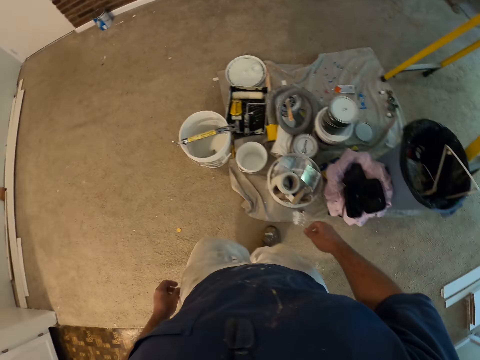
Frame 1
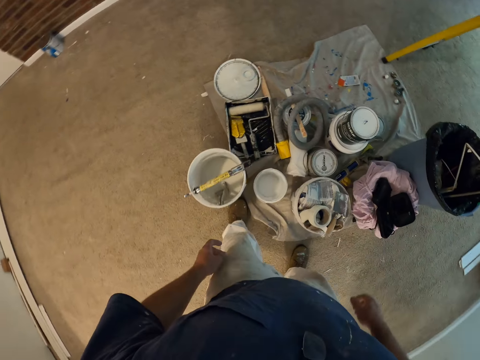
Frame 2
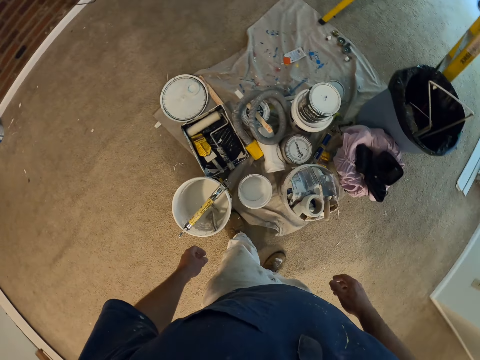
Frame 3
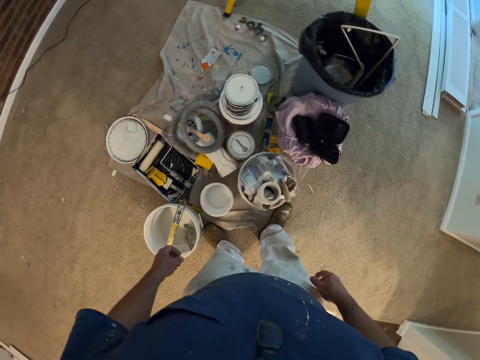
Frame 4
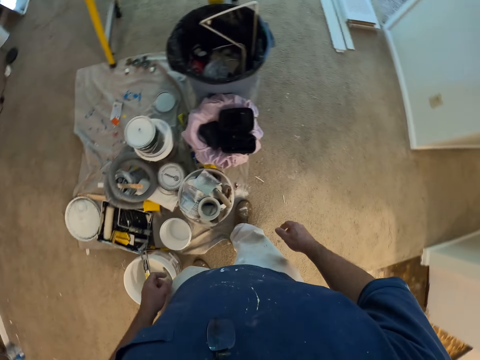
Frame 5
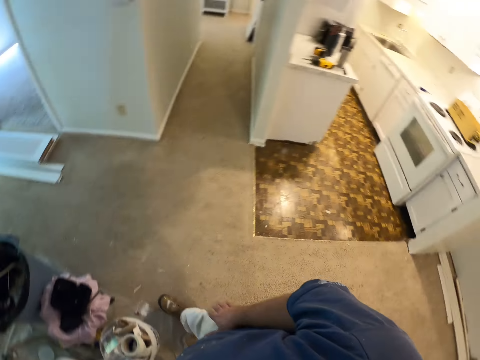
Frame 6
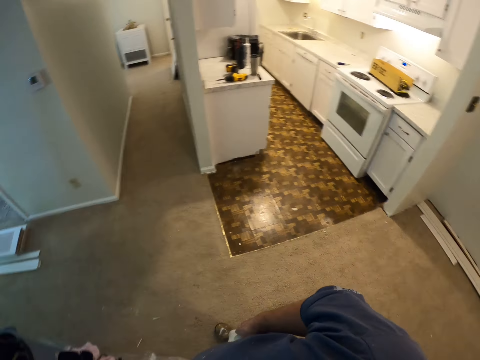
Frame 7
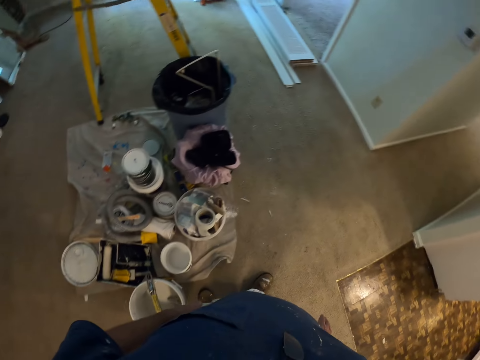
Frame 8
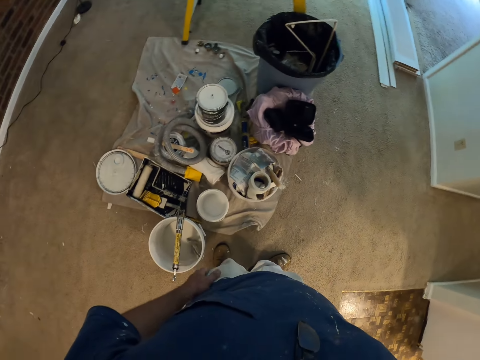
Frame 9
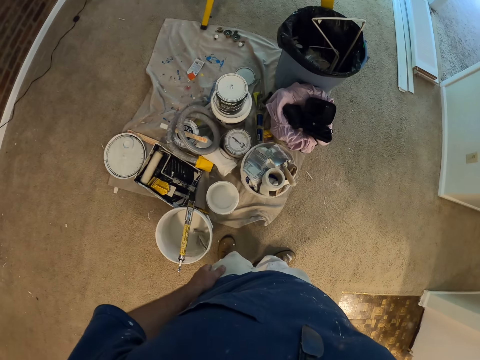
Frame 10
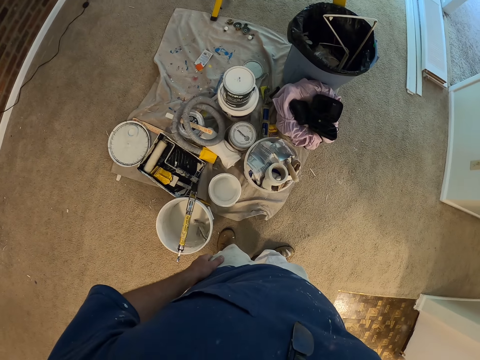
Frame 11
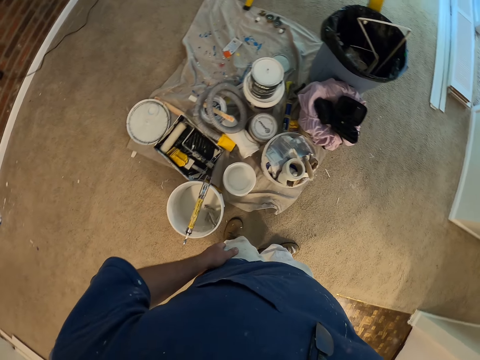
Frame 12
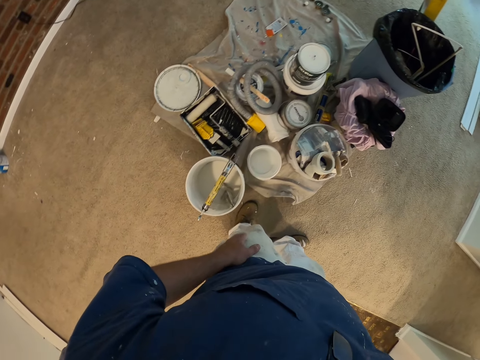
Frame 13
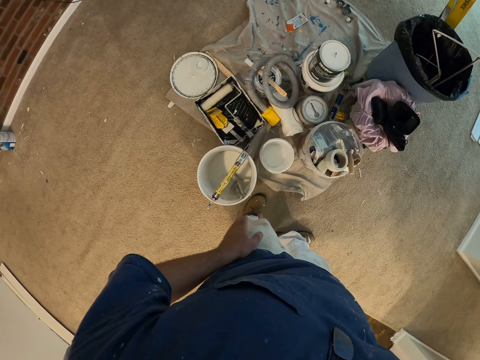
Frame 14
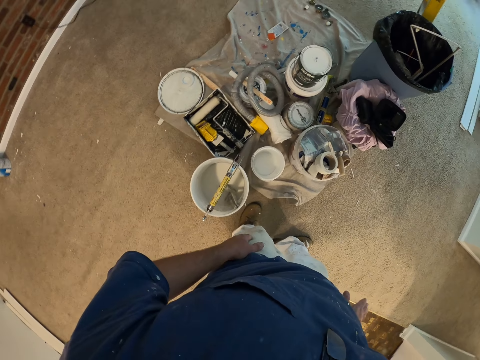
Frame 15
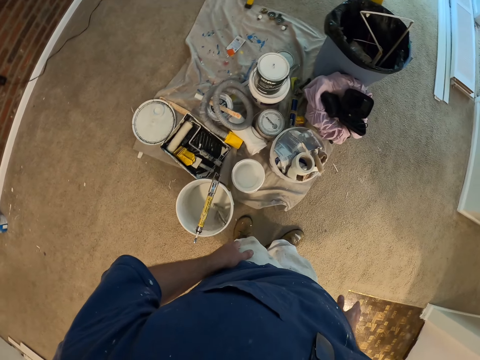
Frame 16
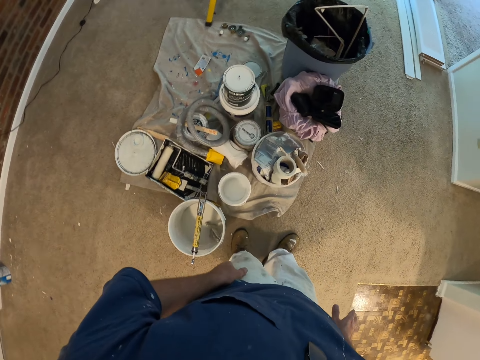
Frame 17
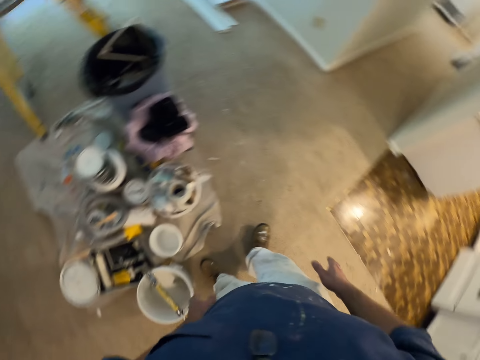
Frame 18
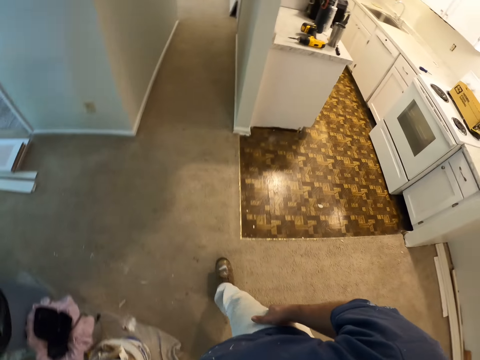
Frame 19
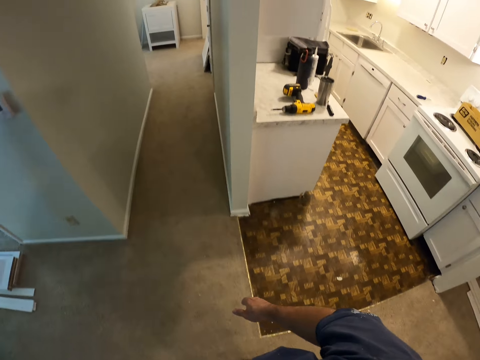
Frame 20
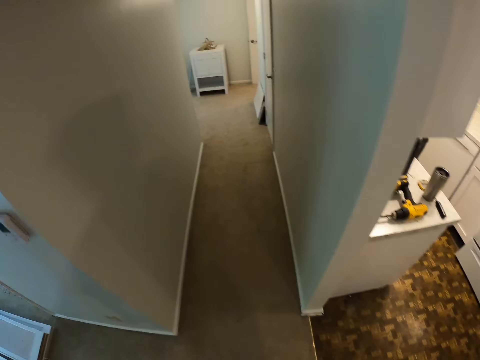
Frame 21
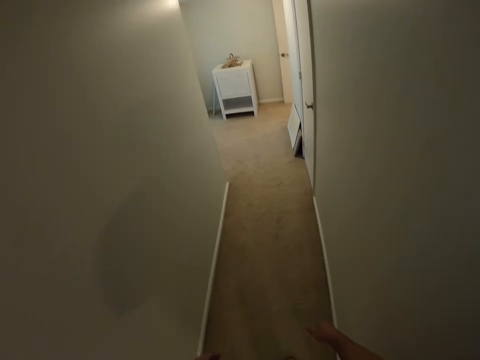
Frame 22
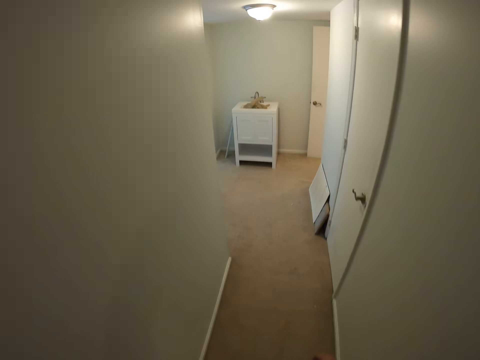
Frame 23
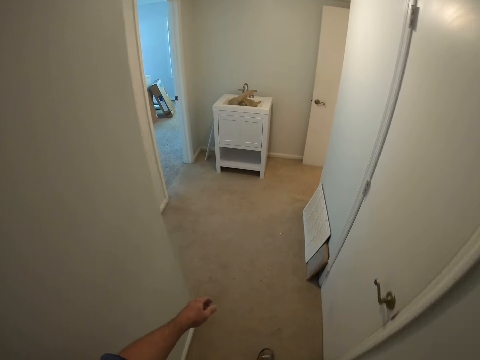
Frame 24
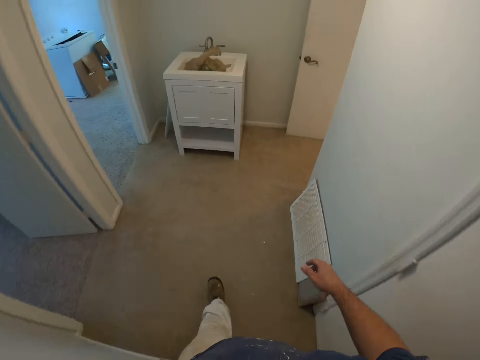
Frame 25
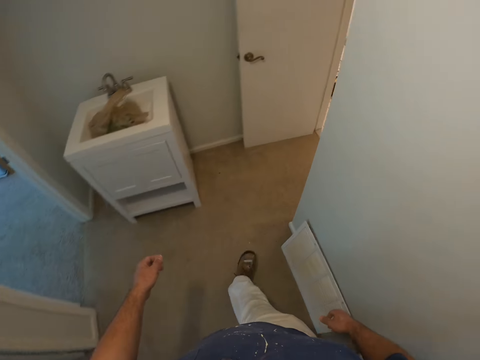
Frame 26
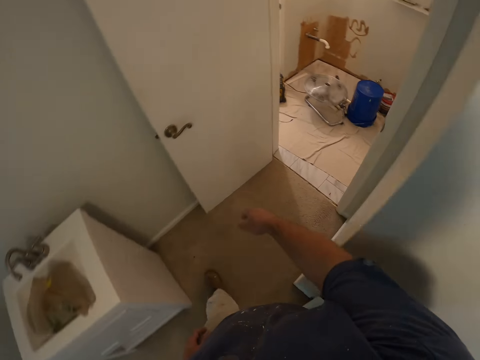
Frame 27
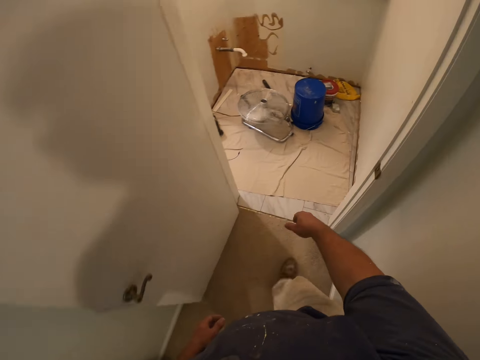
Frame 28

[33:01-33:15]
The camera wearer stops in a room with different paint containers. He taps his legs. He walks around the room. He walks back into the room.

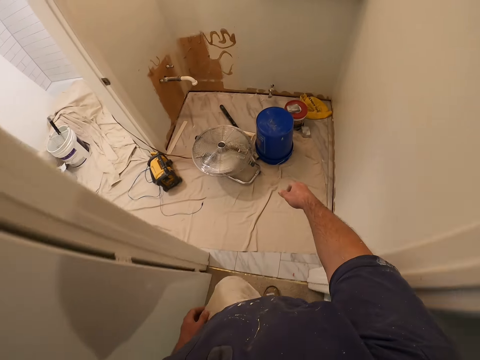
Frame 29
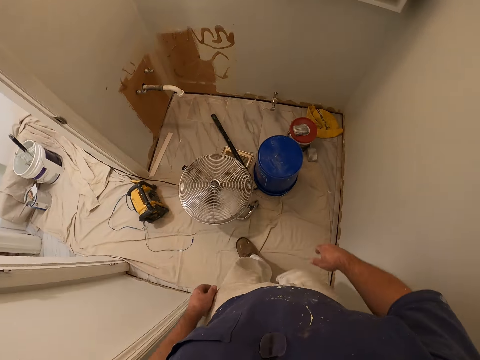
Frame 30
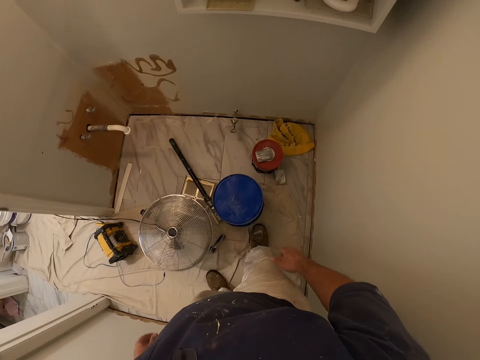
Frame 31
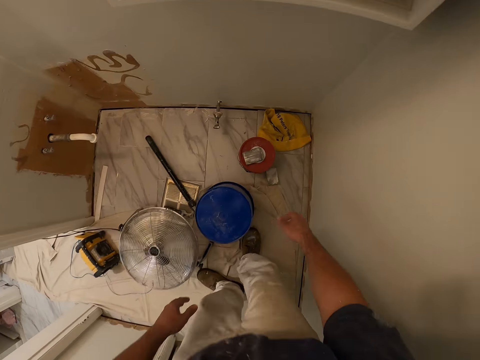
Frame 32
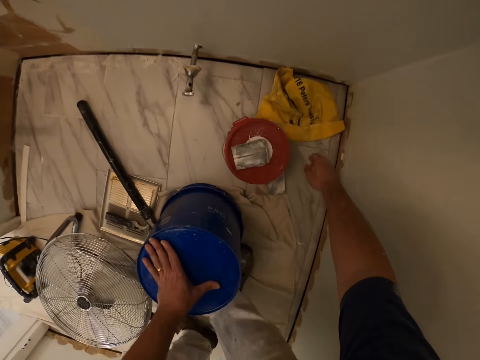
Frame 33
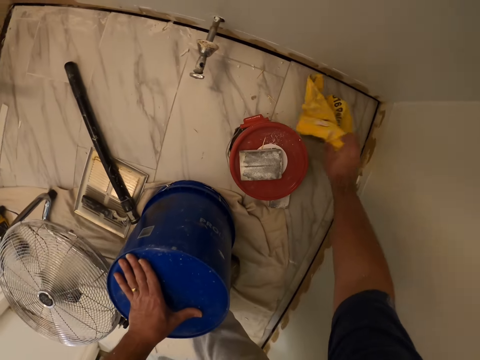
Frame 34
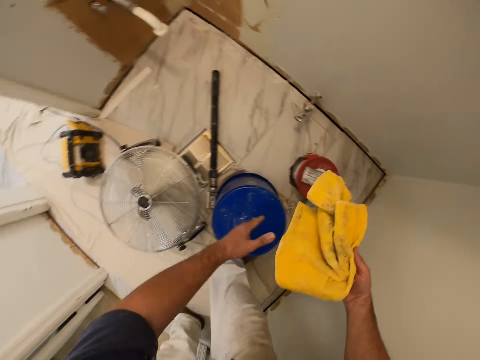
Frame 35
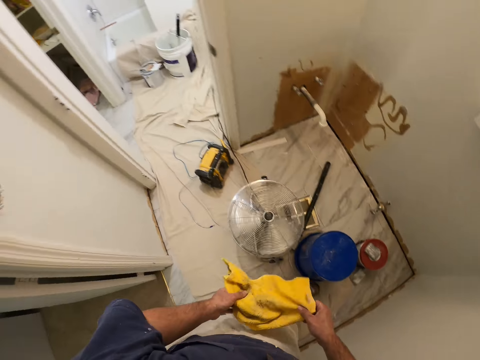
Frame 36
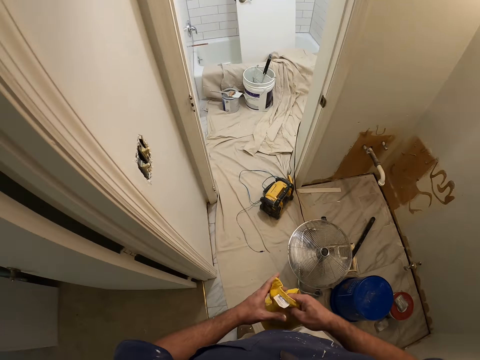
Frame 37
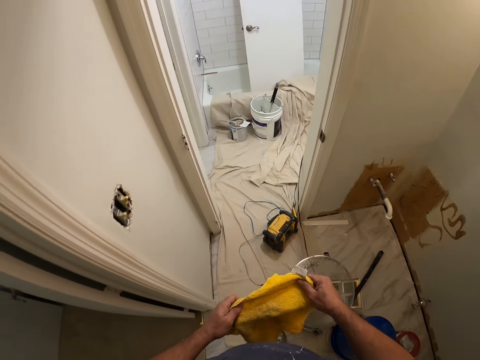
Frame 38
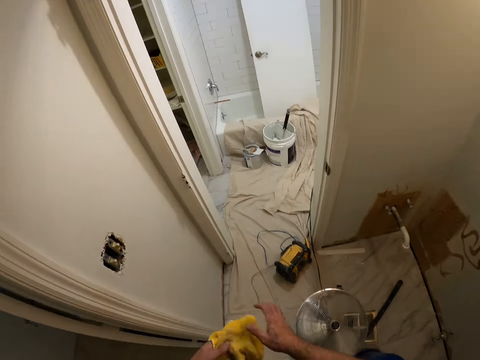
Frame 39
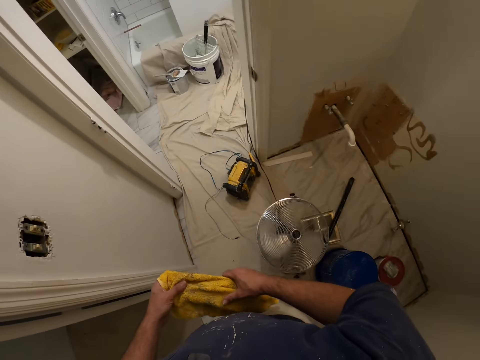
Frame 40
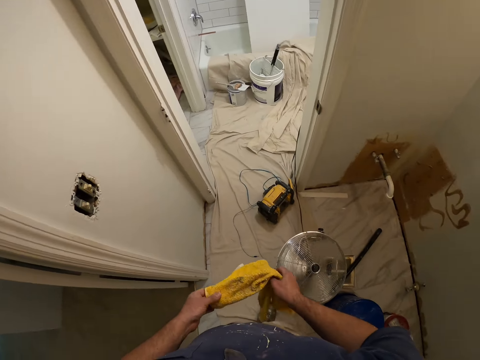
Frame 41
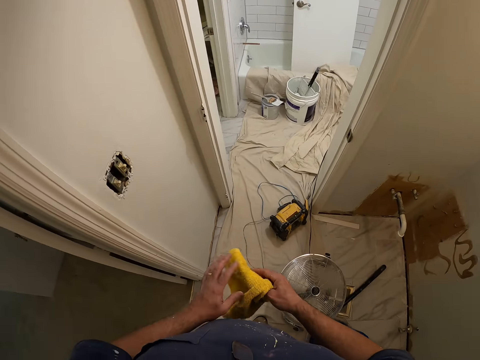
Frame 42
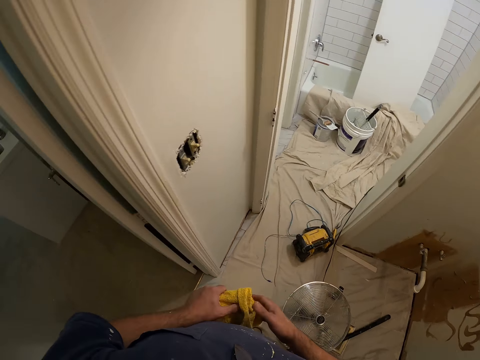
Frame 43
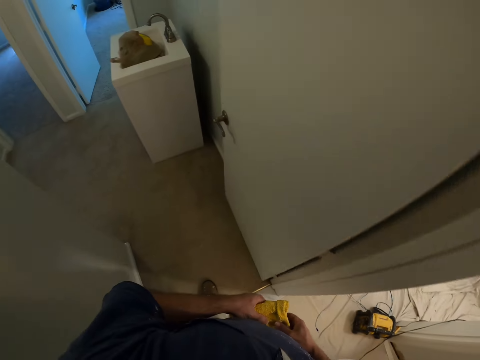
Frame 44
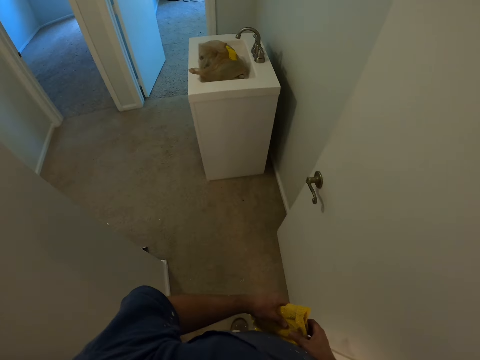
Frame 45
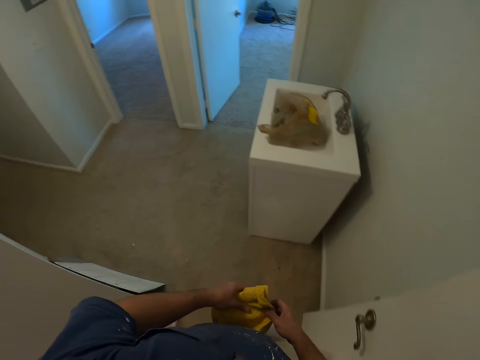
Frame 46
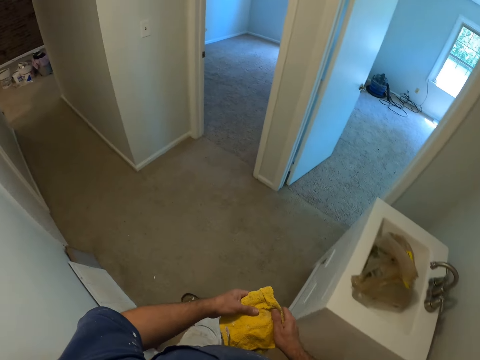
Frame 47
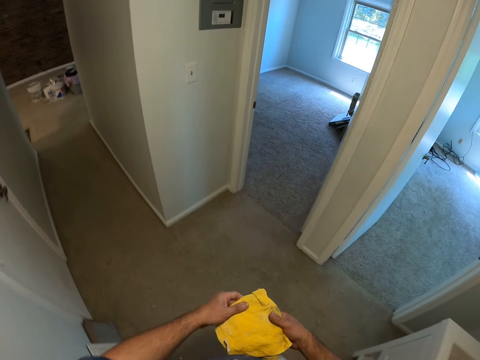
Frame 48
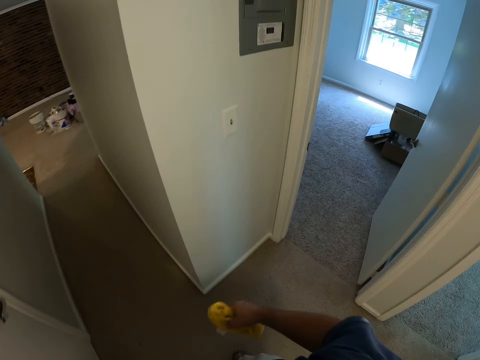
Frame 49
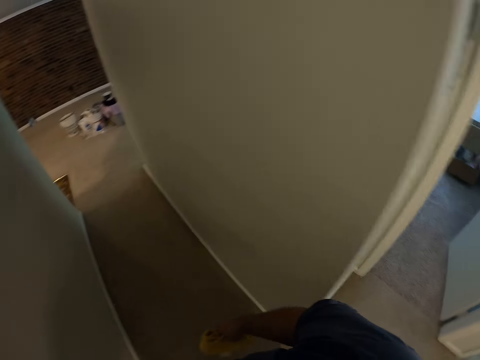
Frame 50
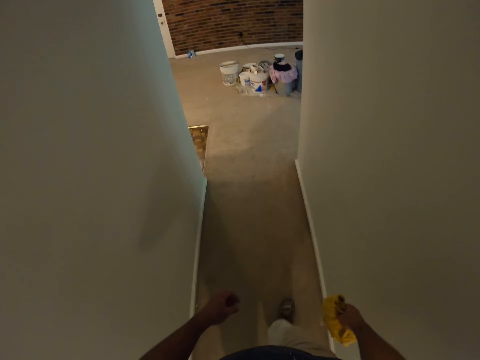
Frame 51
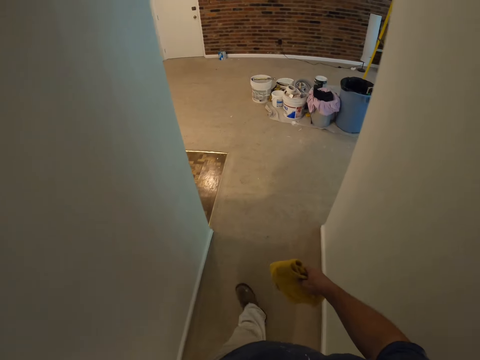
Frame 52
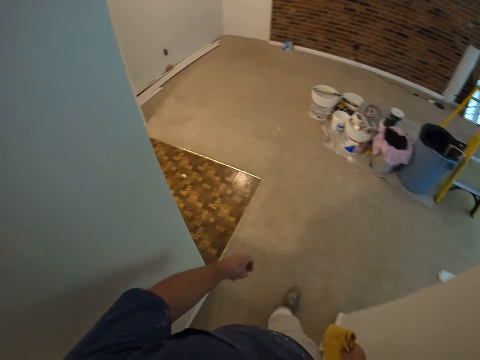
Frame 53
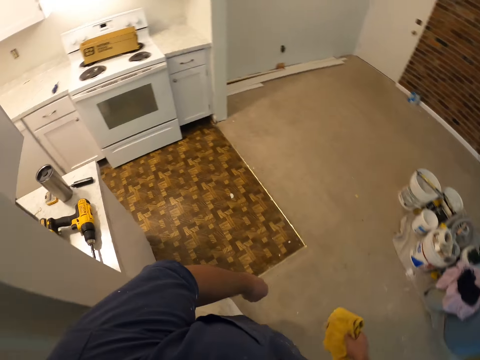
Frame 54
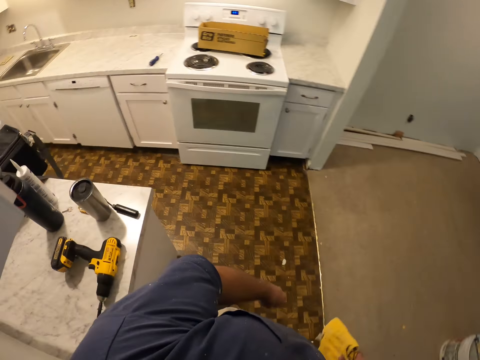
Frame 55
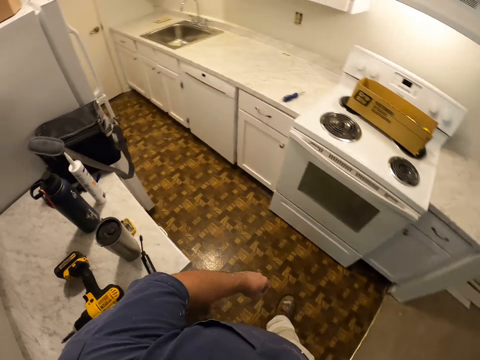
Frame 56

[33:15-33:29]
The camera wearer puts his hand on a bucket. He picks up a small towel or piece of cloth on the floor. He holds the piece of cloth with both hands. He folds the small towel in his hands. He walks out of the room towards the kitchen. He walks around the room.
